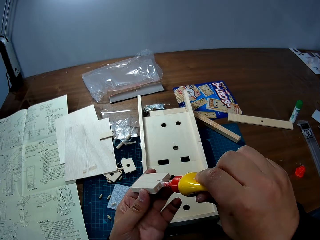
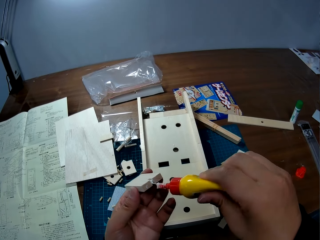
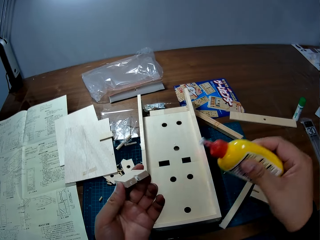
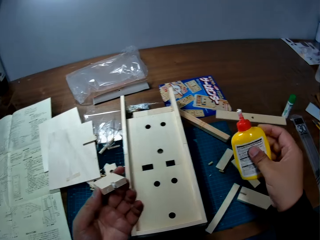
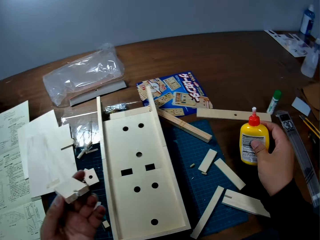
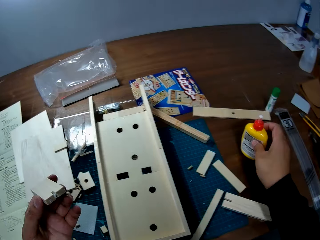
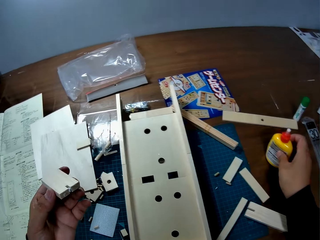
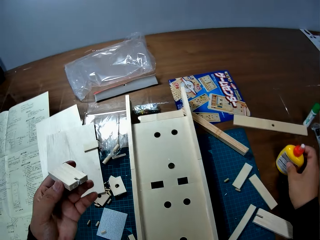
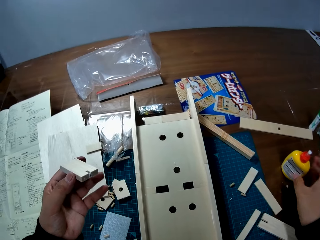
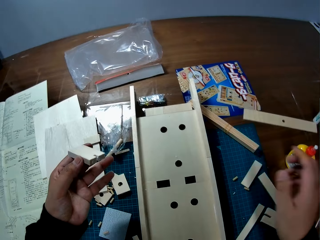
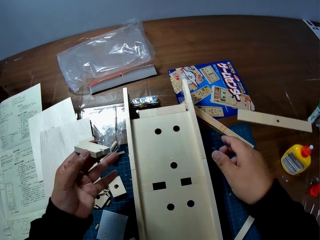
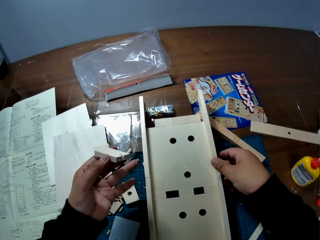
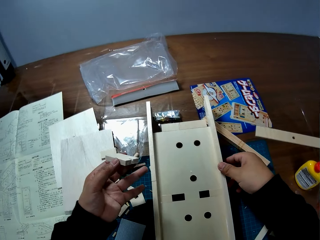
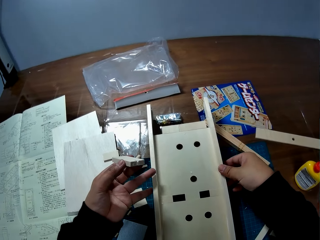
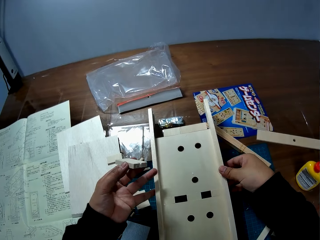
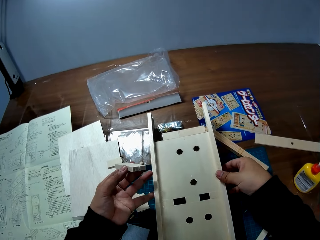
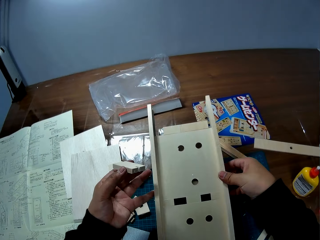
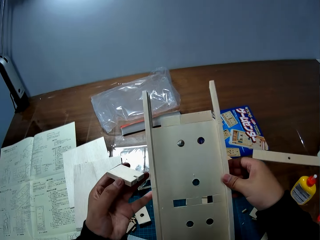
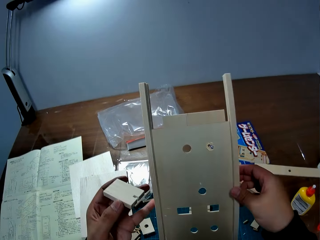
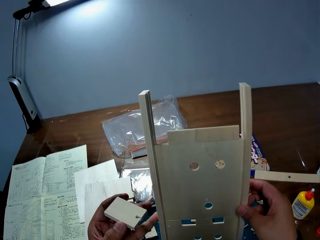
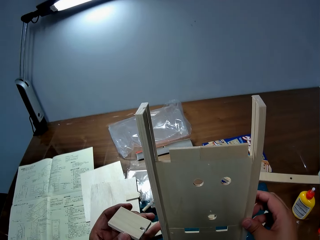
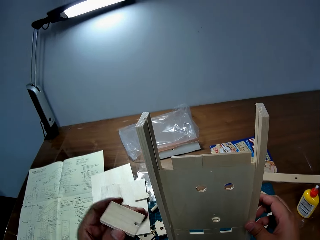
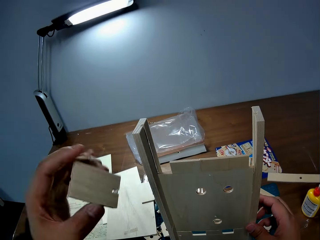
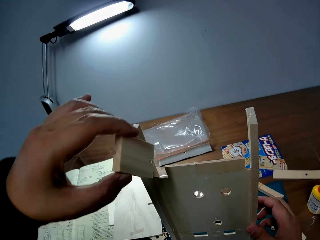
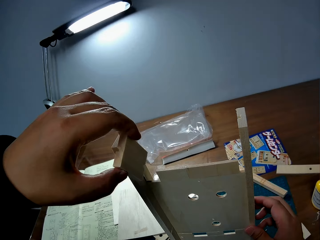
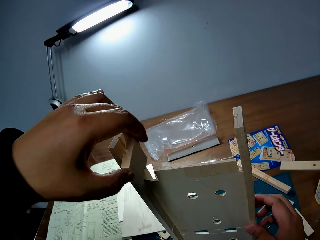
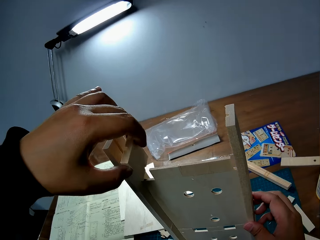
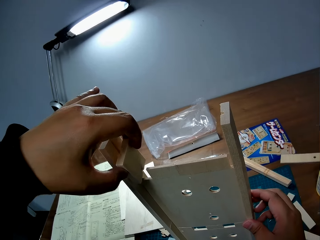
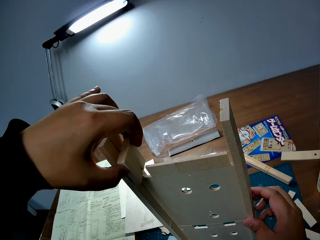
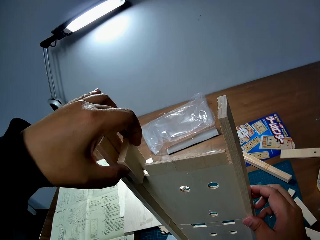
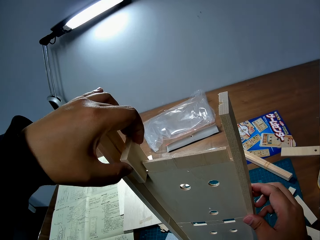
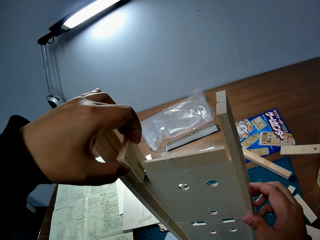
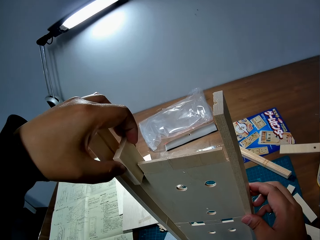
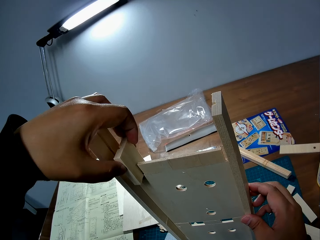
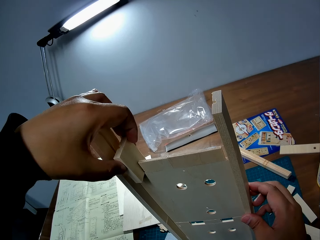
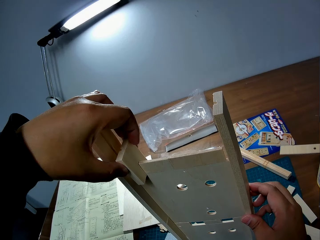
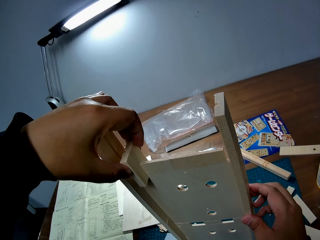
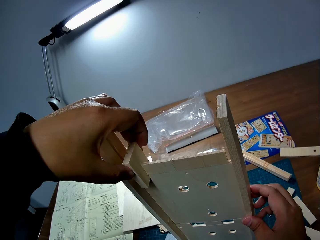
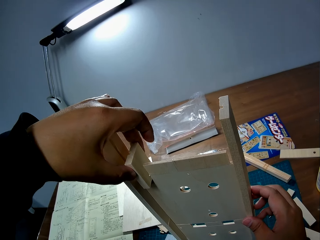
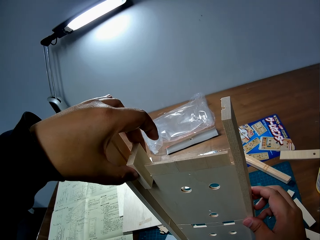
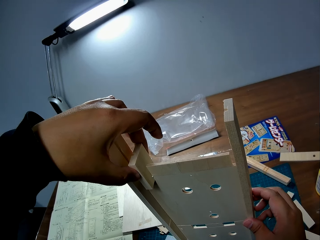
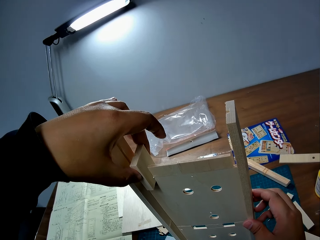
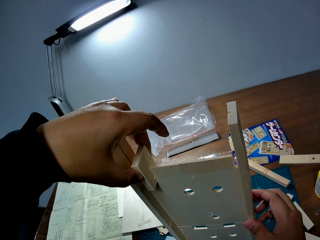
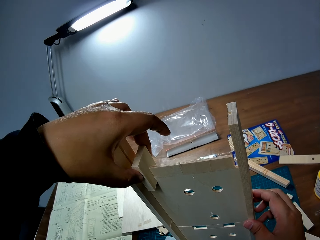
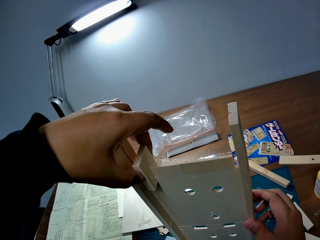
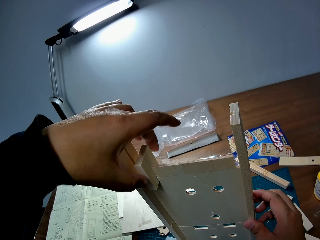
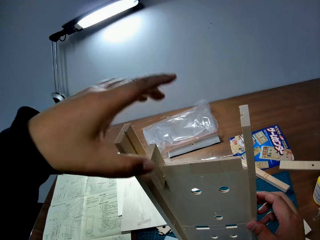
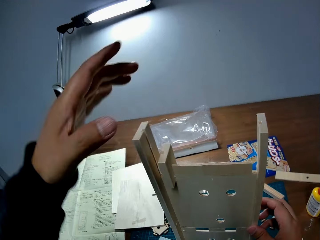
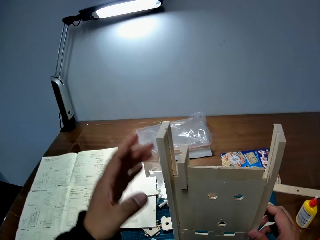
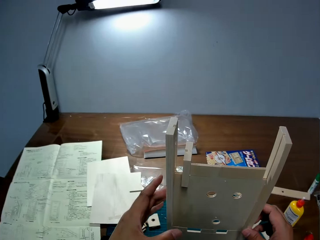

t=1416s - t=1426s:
The camera wearer drops the glue on the table. He picks up the wooden craft. He stands the wooden mechanical model on the table with both hands. He attaches the piece of wood in his left hand to the wooden mechanical model.

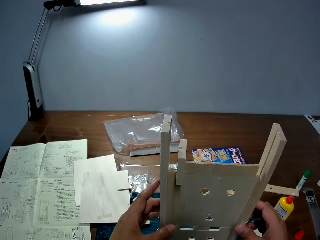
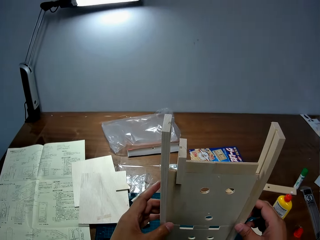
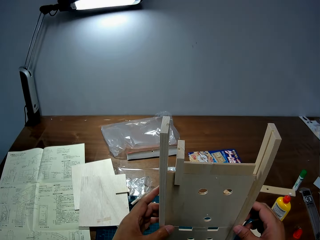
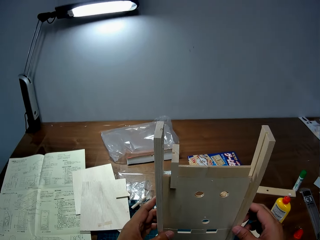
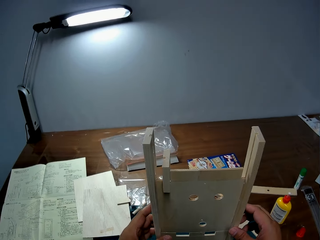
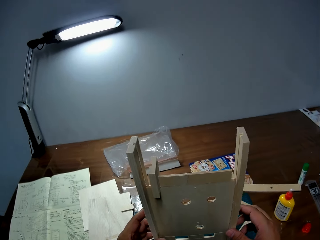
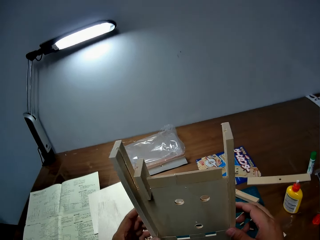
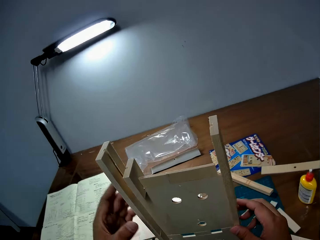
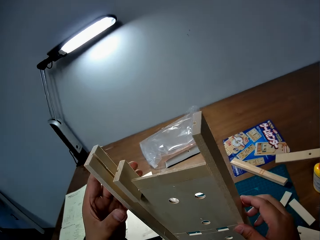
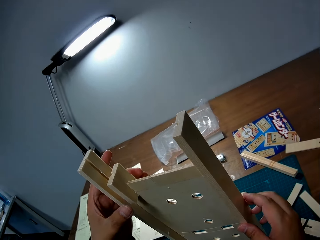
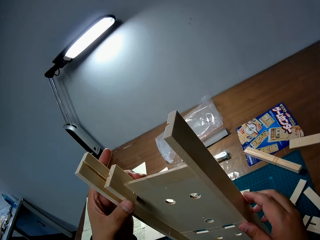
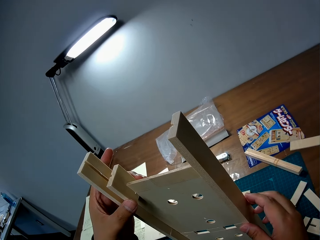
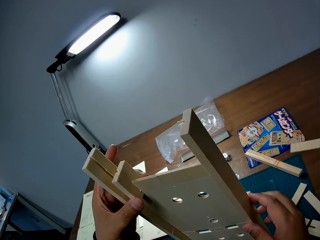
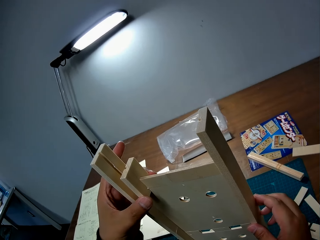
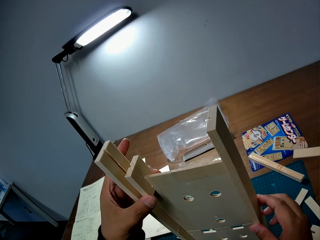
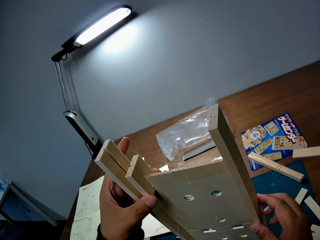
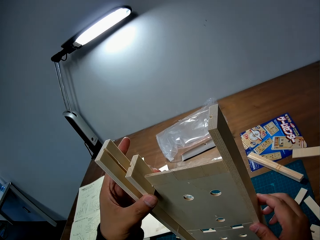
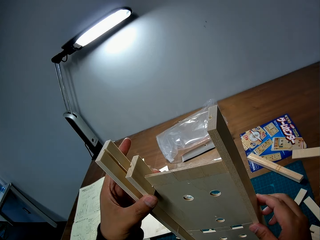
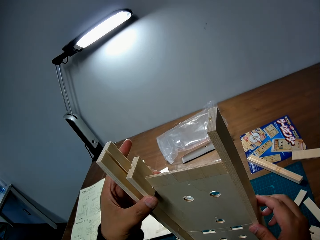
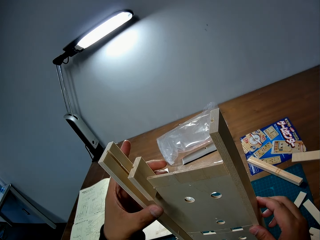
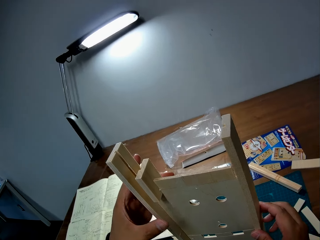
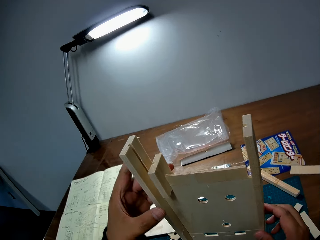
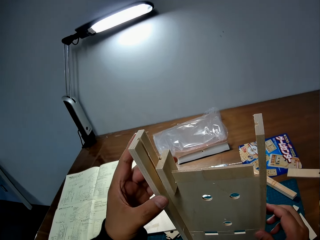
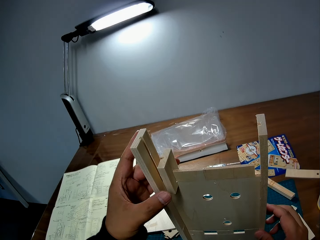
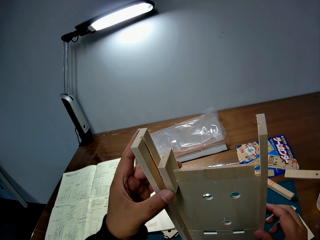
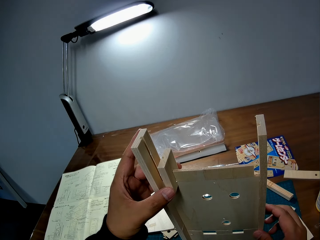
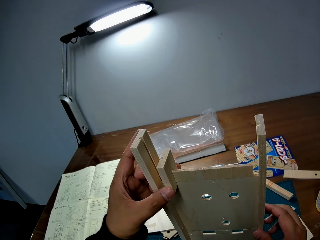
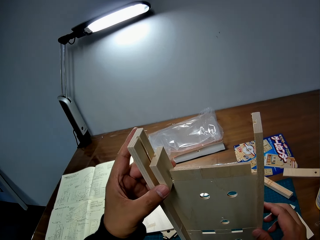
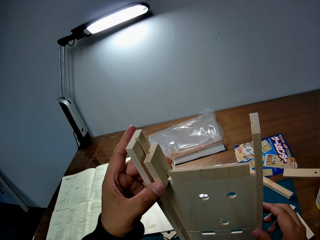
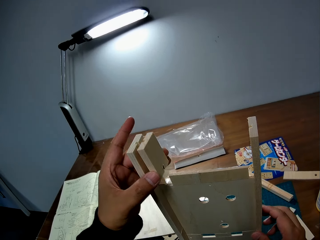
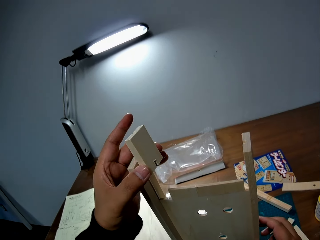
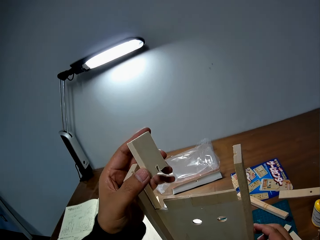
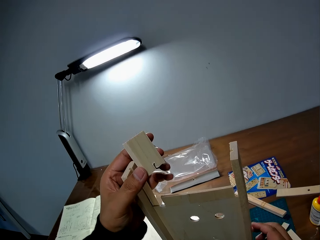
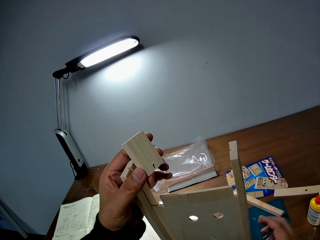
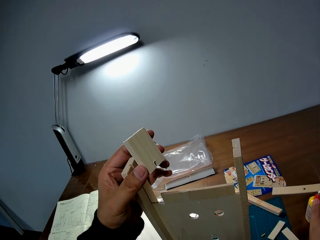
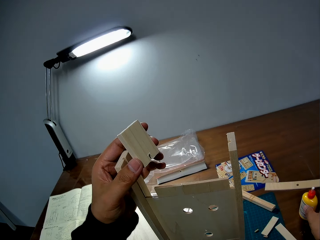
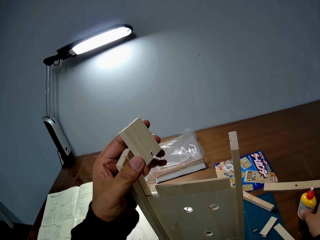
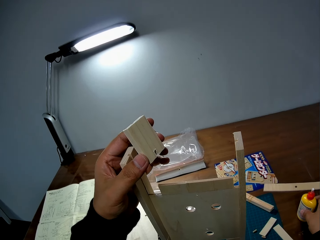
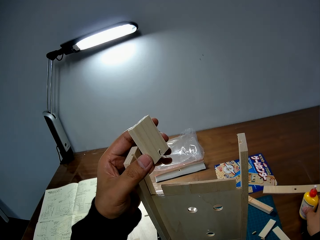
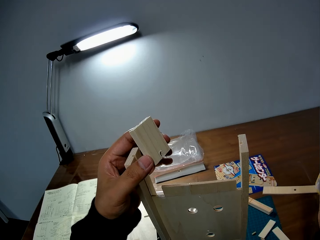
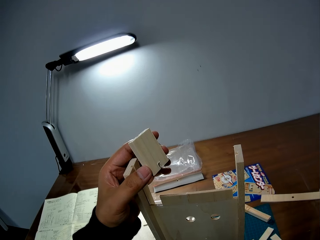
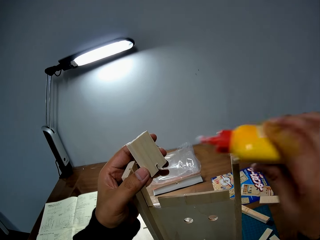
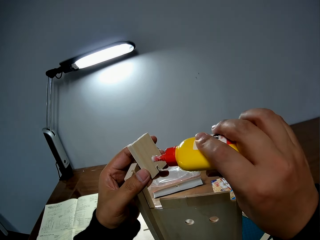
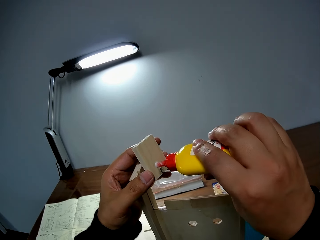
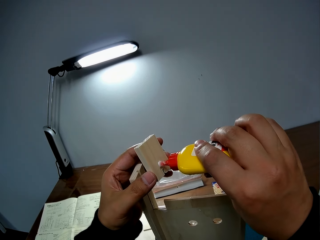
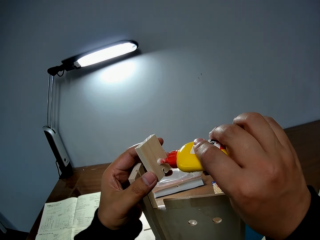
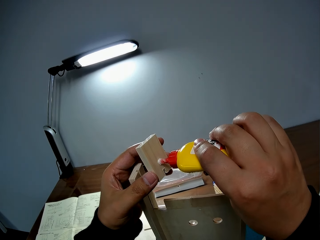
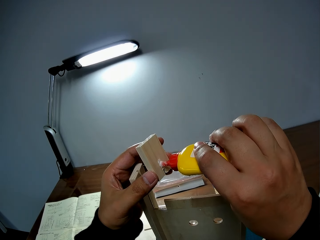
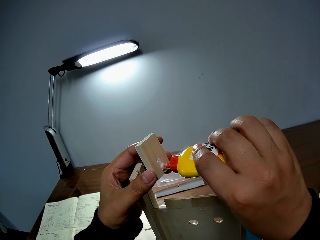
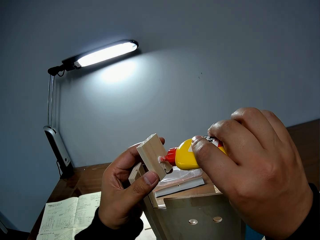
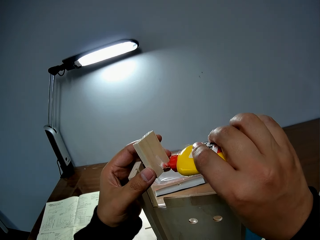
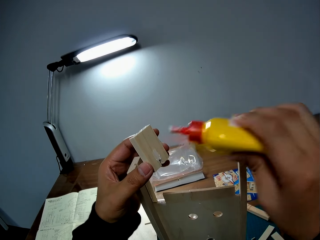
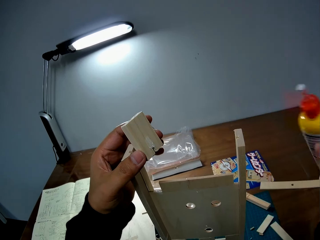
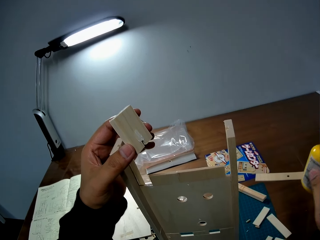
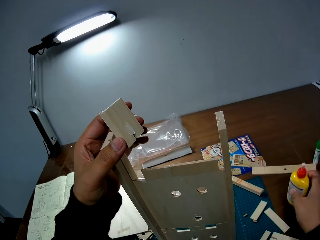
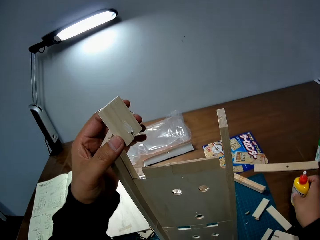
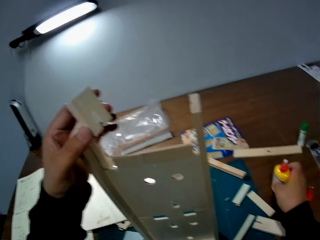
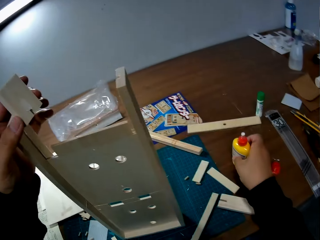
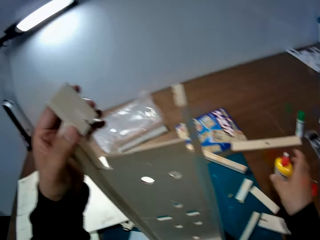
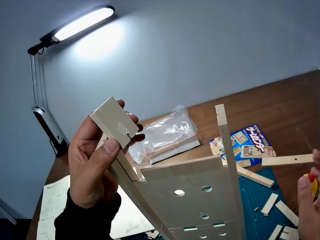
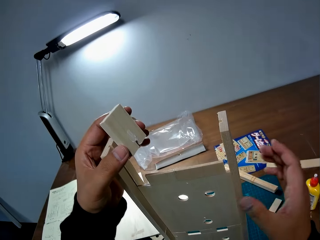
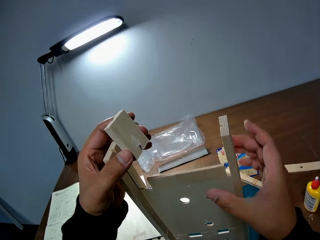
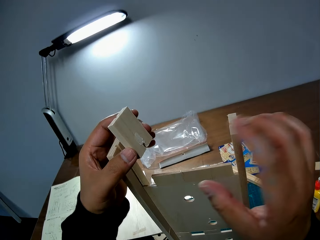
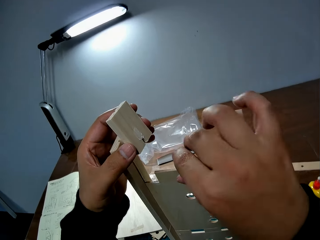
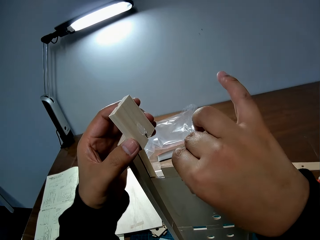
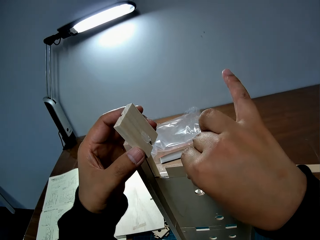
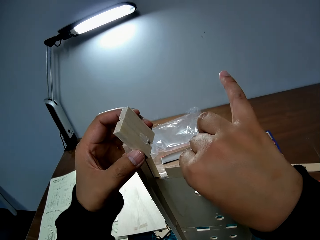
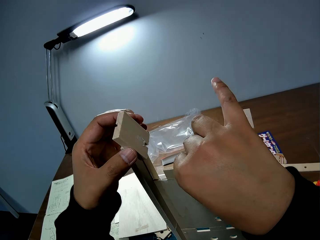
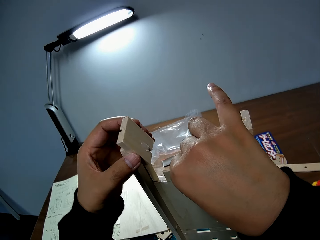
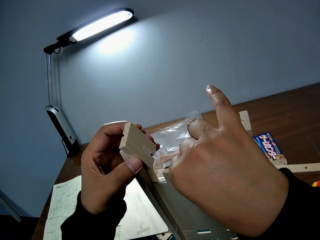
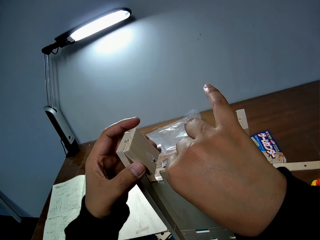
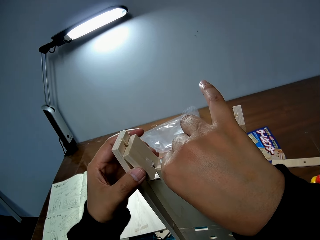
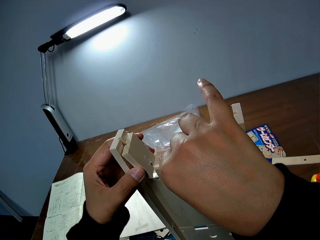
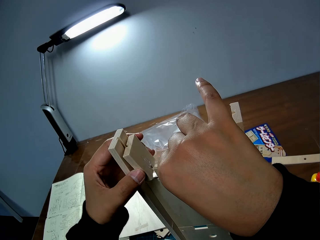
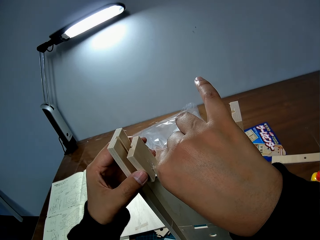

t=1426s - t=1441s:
The camera wearer holds the wooden mechanical model on the table with both hands. He touches the piece of wood on the wooden mechanical model with his left hand. He takes out the piece of wood from the wooden mechanical model with his left hand. He holds the wooden mechanical model with his left hand. He picks up the bottle of glue from the table with his right hand. He applies glue to the piece of wood in his left hand. He drops the glue on the table. He holds the wooden mechanical model with his right hand.
